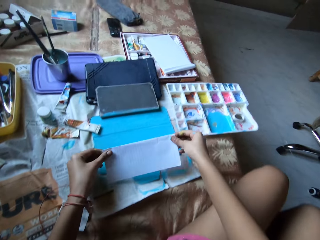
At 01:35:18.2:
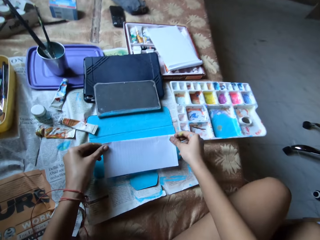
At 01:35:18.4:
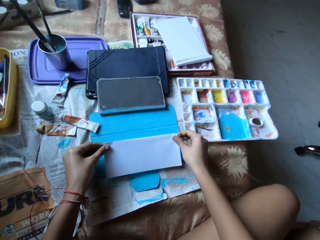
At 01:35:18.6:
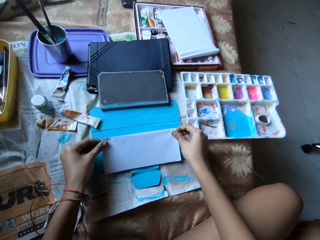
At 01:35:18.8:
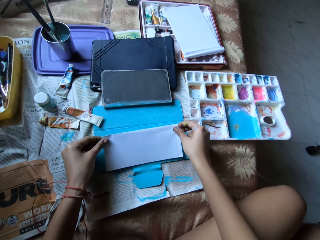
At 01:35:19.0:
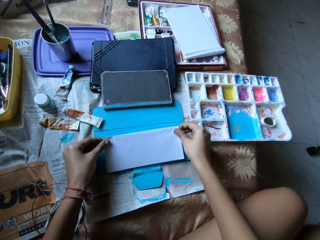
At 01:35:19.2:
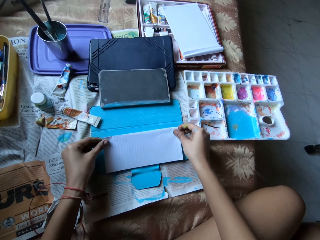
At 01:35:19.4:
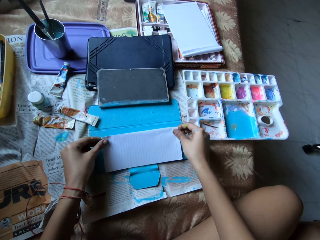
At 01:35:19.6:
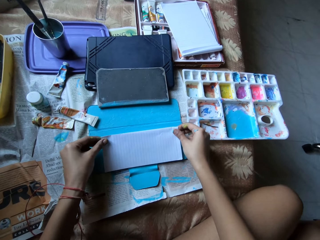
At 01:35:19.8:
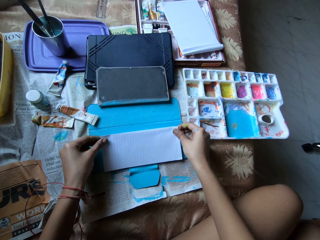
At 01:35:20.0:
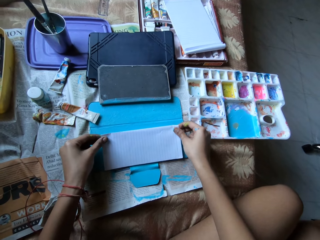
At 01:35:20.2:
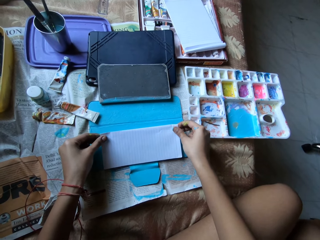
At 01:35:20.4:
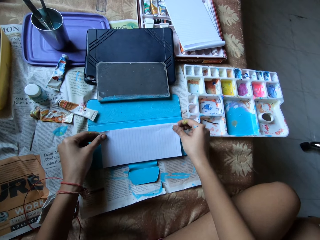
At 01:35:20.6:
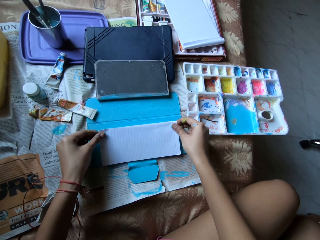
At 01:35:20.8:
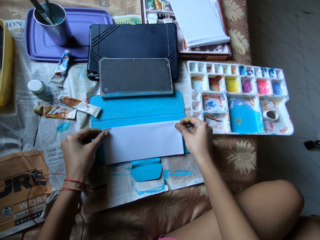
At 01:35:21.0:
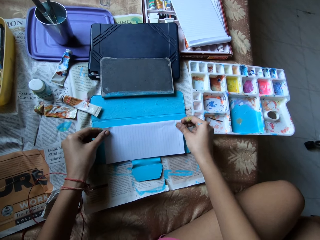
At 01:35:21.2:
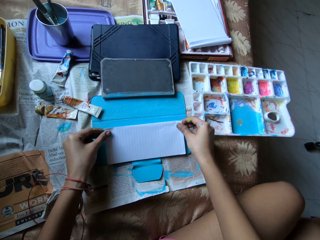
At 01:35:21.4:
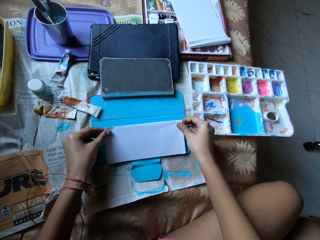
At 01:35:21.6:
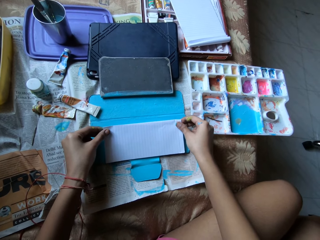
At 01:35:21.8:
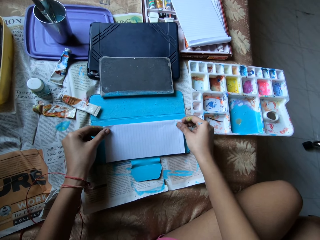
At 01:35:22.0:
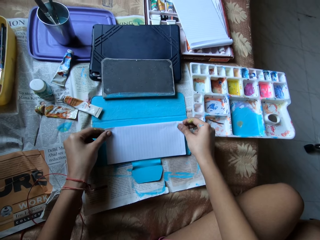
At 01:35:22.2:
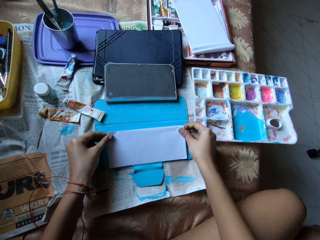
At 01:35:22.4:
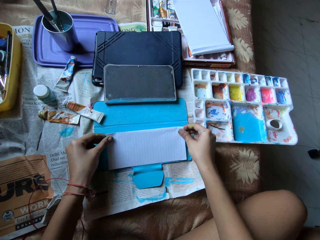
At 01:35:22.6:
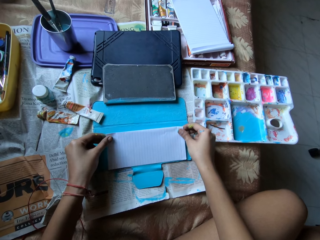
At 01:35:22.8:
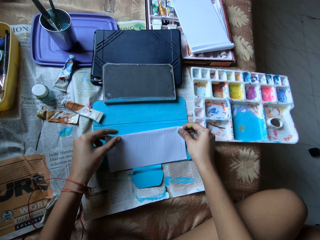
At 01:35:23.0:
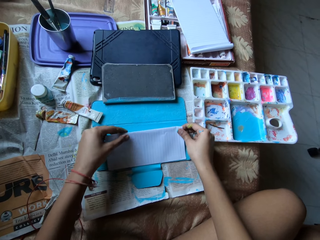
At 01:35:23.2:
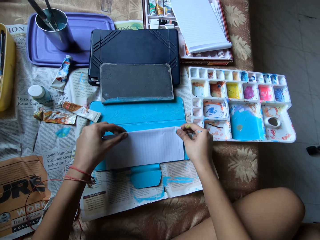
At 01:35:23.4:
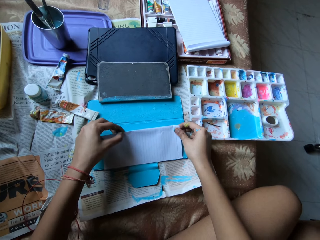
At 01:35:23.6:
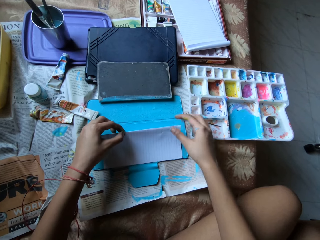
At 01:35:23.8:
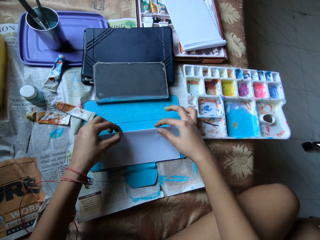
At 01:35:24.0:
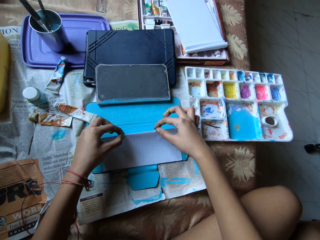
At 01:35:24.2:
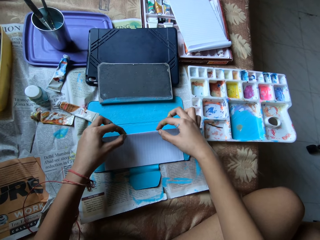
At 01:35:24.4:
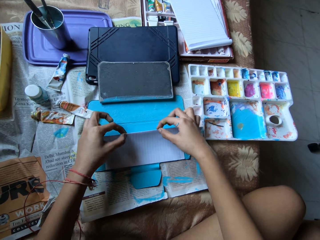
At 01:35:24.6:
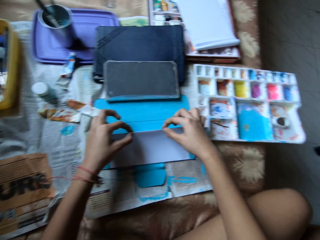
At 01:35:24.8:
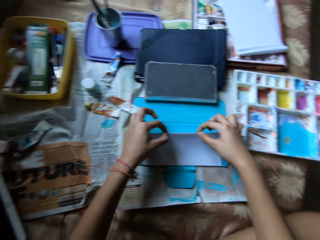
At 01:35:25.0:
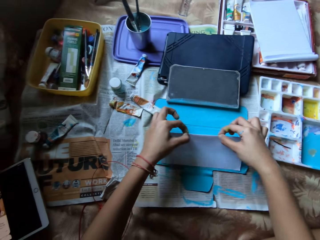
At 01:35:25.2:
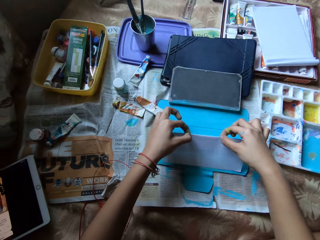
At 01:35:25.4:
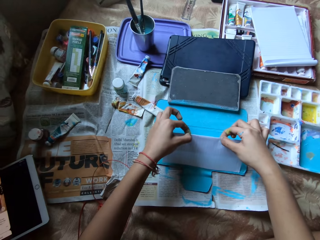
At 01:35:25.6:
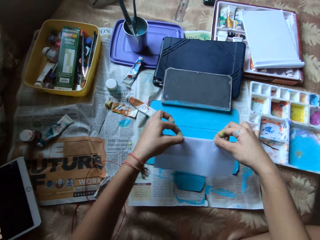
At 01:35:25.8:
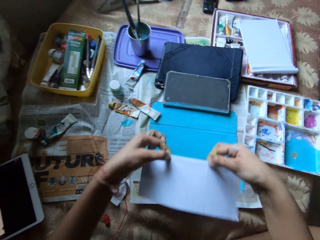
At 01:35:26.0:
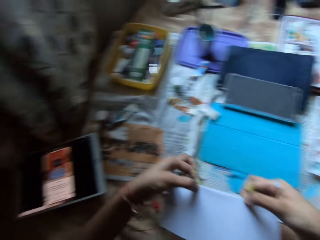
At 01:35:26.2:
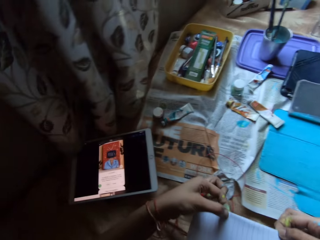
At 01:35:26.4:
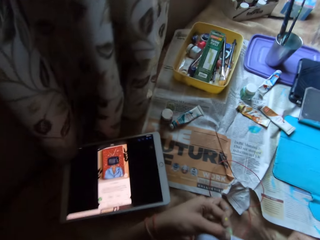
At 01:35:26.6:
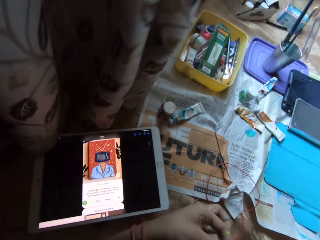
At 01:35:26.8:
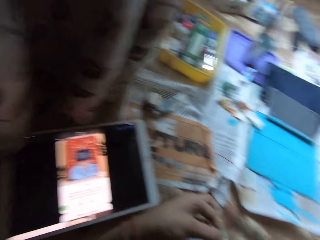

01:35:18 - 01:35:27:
The camera wearer places the sheet of paper on the tablet case with both hands. She measures the tablet with the paper. She moves her left hand on the sheet of paper. She moves her right hand on the sheet of paper. She lifts the sheet of paper from the tablet case with both hands.

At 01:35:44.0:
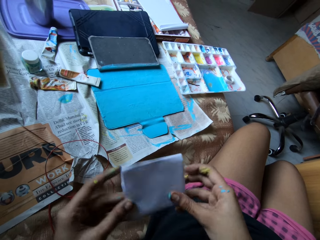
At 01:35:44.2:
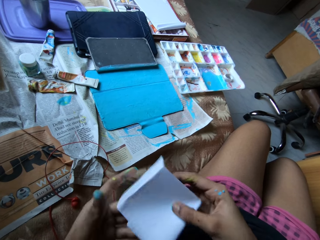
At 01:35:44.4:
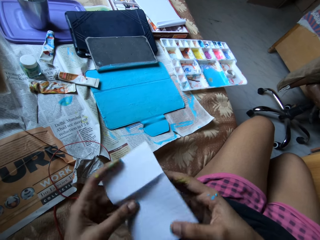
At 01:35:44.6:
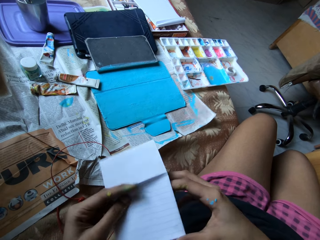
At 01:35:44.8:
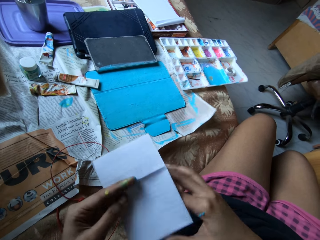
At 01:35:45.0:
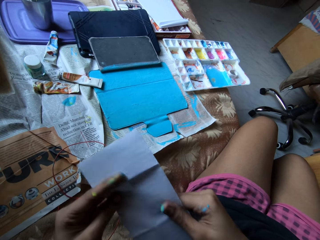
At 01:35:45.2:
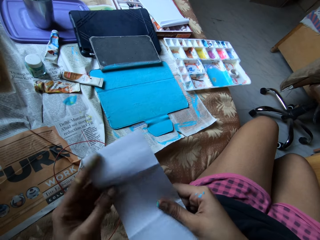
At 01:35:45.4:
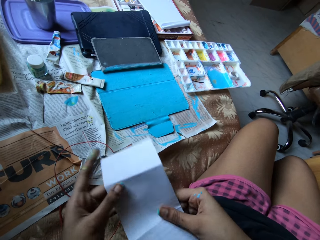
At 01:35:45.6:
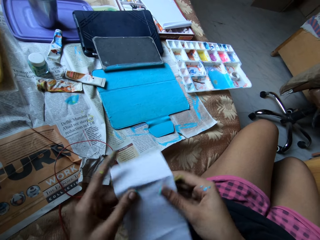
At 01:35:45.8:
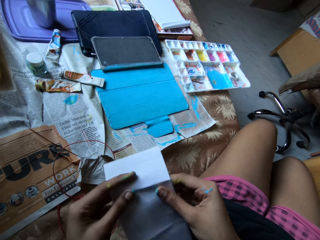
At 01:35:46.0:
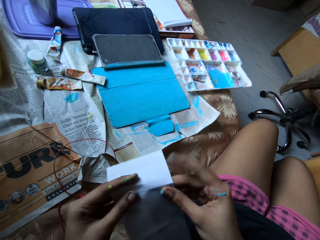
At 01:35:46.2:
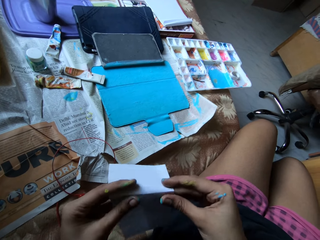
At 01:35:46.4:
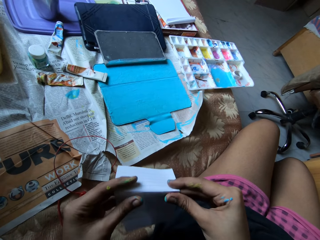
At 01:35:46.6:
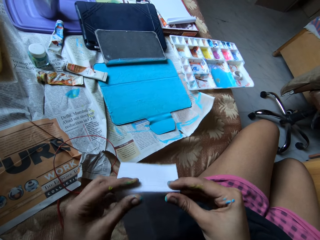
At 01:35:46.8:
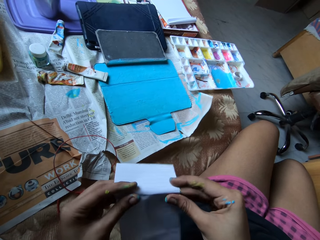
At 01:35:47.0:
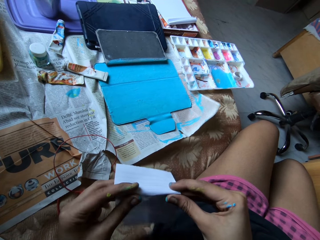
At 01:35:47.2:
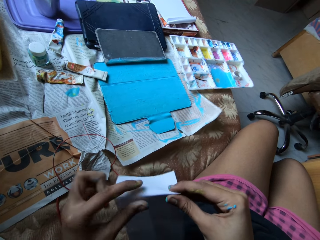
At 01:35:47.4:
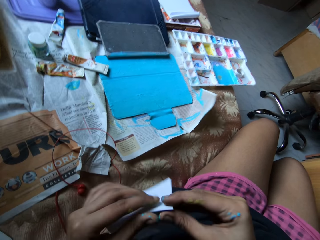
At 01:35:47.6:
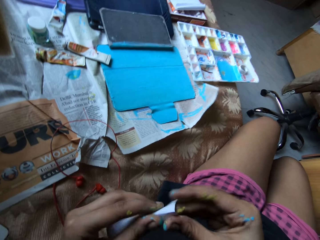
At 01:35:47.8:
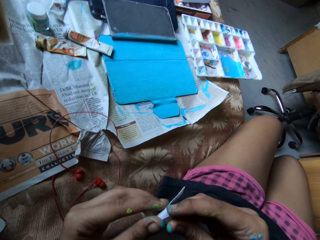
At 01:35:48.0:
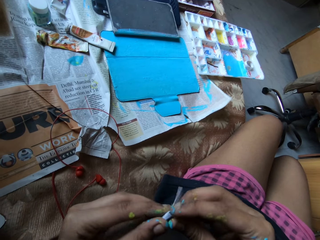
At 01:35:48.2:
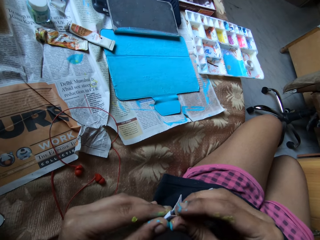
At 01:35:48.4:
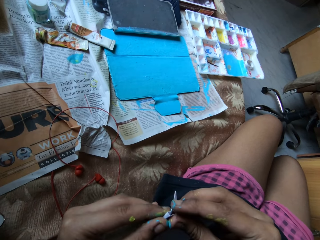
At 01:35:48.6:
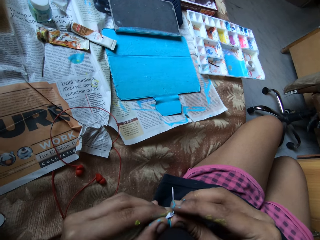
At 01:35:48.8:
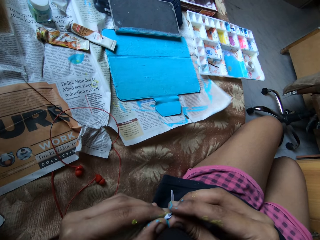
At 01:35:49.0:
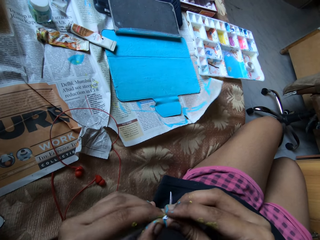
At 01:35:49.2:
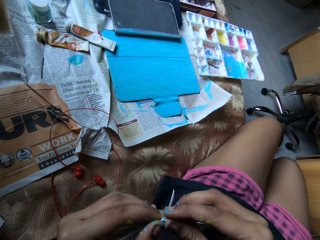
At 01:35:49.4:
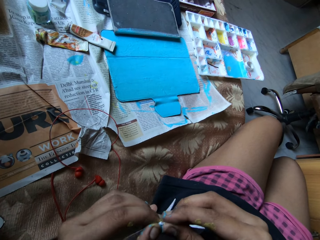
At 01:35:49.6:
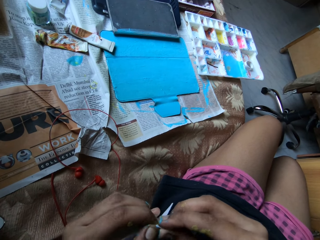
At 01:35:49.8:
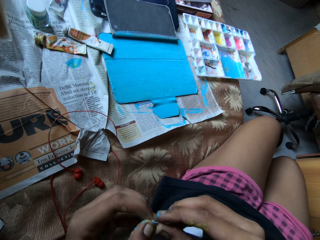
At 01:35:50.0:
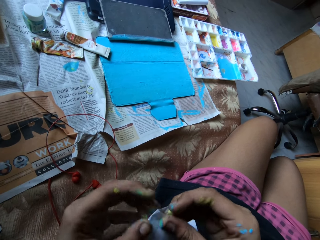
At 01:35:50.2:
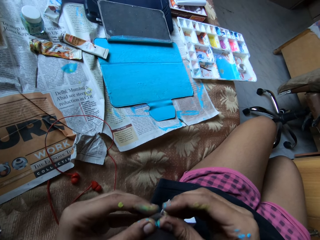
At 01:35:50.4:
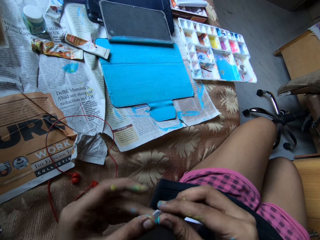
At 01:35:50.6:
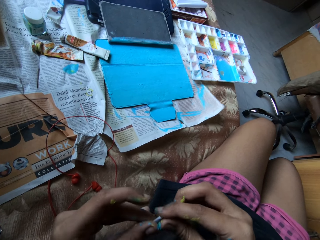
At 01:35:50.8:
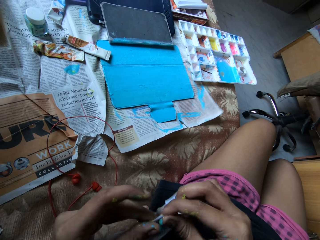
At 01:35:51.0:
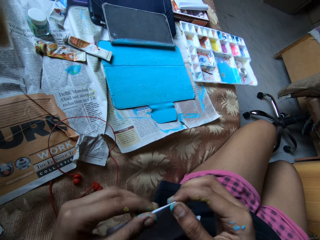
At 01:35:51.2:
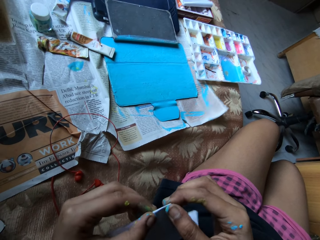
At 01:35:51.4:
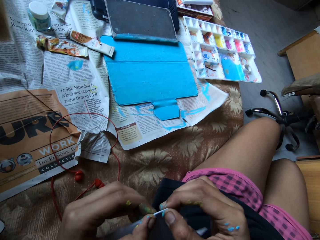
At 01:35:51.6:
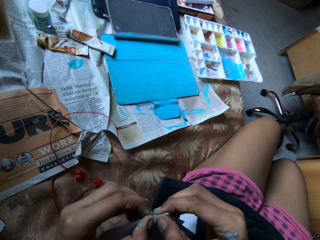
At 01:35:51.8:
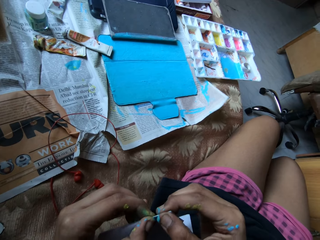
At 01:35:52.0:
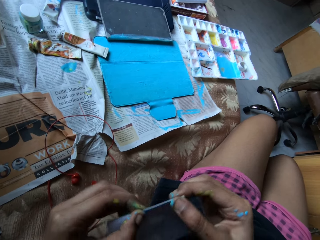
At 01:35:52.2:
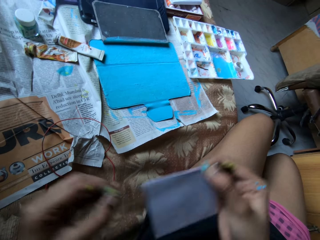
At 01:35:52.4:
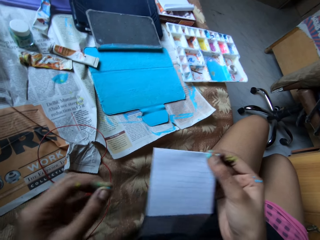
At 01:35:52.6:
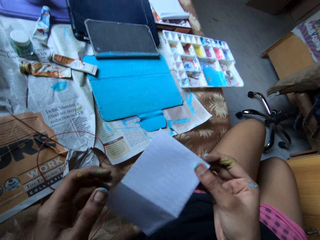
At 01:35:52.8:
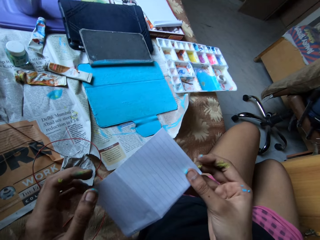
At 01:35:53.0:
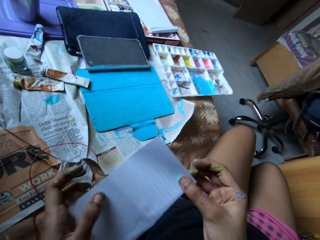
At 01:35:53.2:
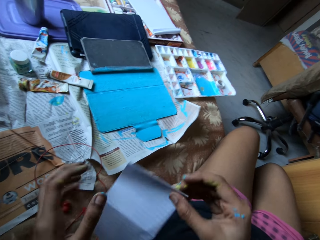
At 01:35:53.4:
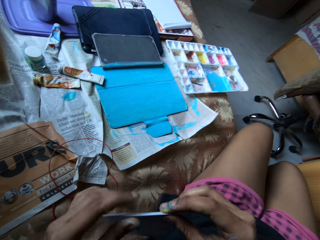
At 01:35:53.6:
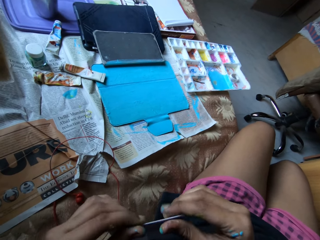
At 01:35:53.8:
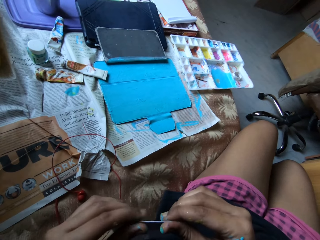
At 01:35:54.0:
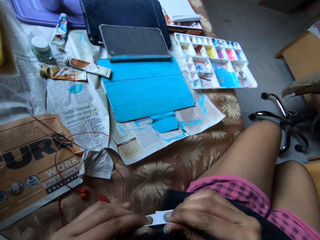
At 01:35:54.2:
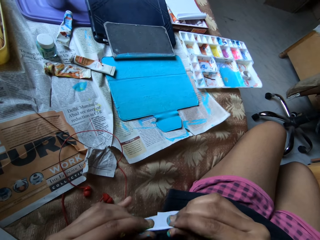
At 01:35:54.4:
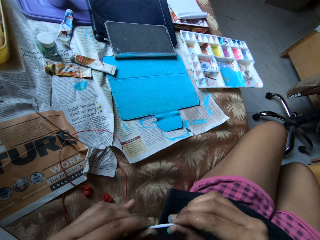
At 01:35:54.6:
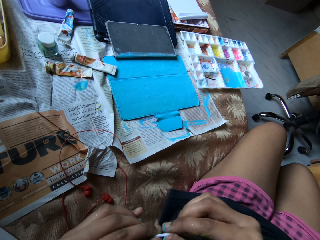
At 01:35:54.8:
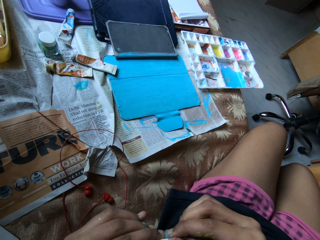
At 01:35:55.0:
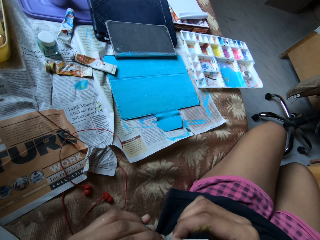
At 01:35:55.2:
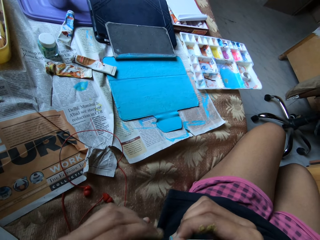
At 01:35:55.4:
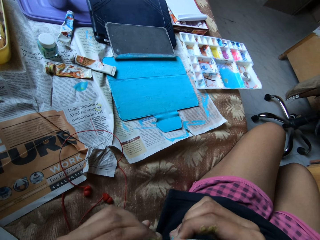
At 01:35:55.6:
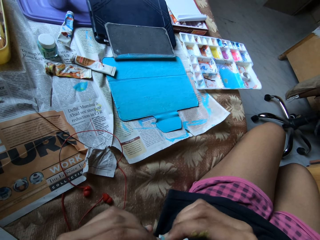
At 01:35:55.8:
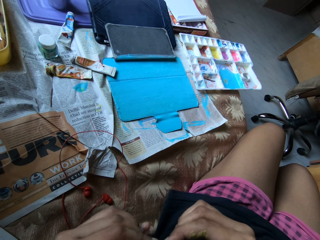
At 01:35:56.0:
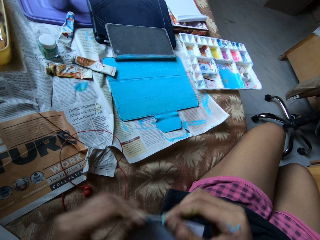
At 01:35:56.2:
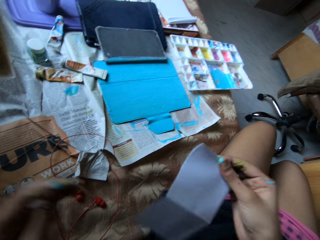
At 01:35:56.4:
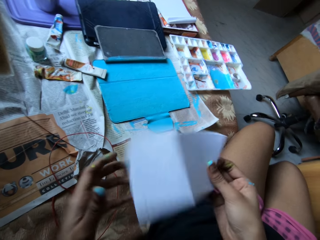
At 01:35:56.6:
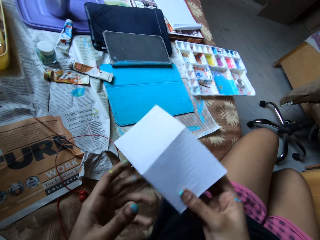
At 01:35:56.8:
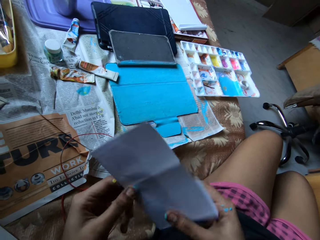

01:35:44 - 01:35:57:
The camera wearer unfolds the sheet of paper with both hands. They fold the sheet of paper with both hands. They make a crease on the sheet of paper with both hands.
